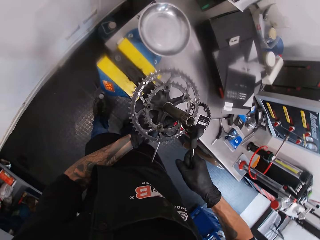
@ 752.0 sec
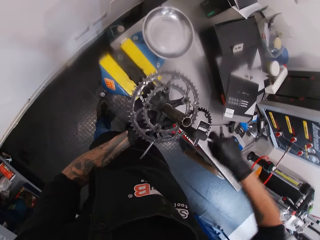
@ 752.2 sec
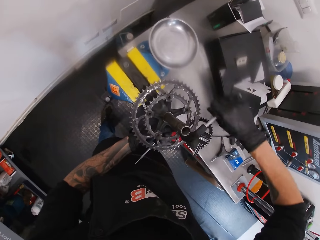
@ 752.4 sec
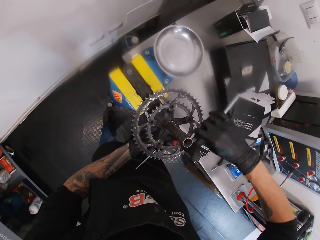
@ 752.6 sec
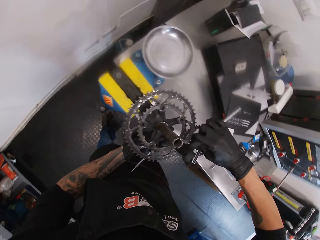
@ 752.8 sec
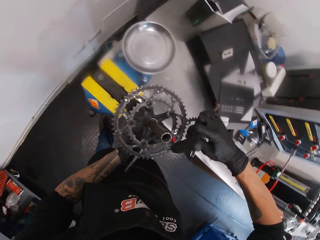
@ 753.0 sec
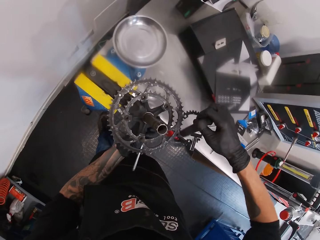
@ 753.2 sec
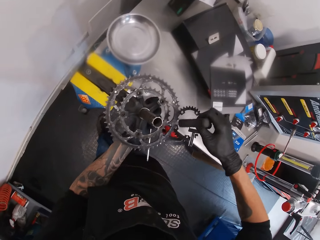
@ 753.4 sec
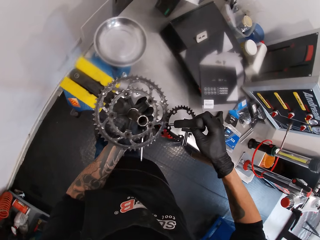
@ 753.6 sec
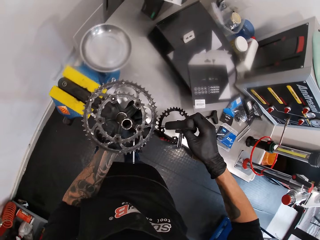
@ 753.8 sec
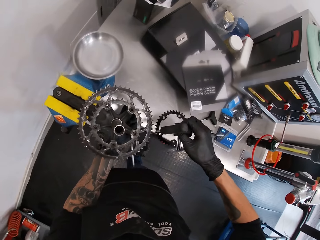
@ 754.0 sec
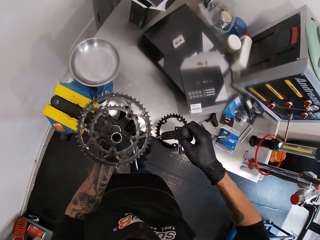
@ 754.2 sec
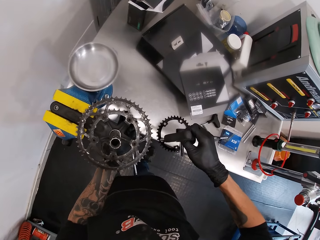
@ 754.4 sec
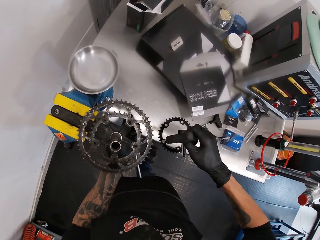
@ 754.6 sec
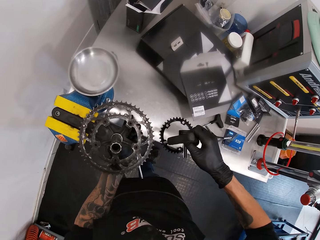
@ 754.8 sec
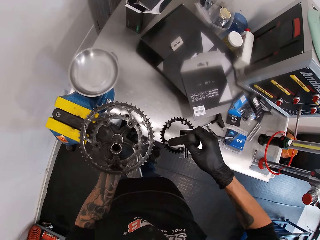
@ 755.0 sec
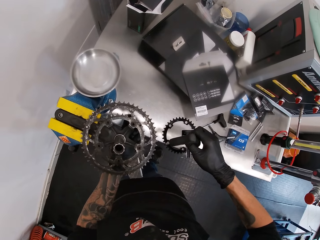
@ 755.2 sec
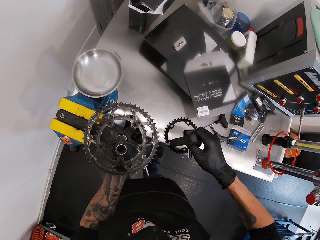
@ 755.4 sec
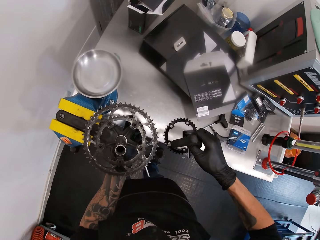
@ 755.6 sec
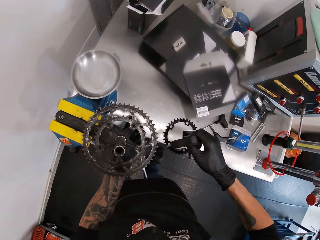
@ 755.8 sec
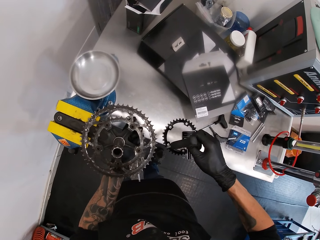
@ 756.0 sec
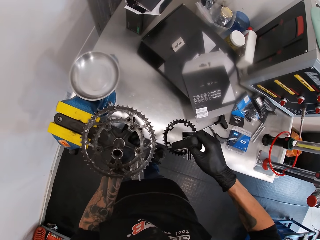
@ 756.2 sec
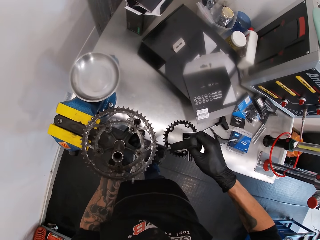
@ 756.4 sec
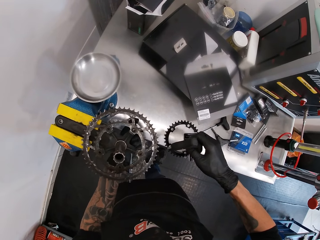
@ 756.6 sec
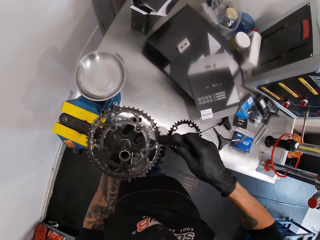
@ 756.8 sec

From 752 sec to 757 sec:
The camera wearer loosens the bolts of the pedal and crank arm with the T-handle hex keys in both hands.

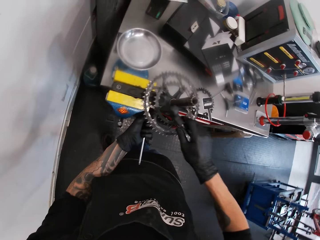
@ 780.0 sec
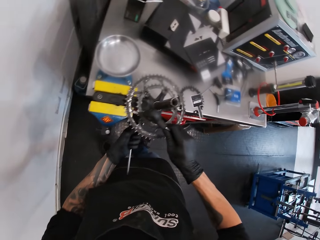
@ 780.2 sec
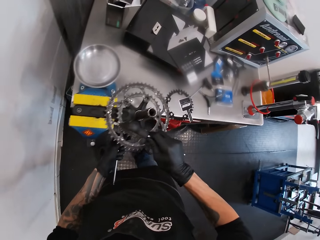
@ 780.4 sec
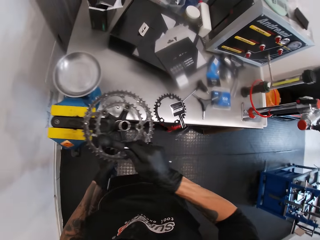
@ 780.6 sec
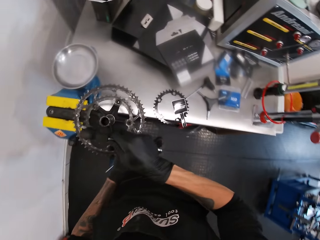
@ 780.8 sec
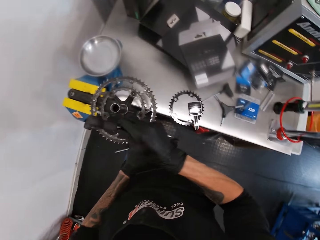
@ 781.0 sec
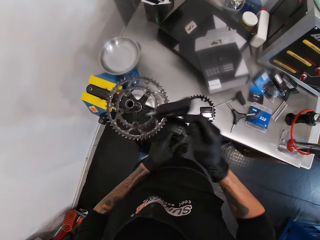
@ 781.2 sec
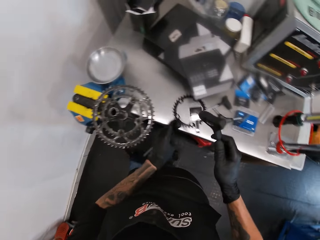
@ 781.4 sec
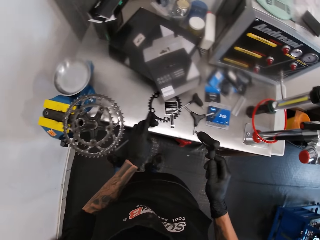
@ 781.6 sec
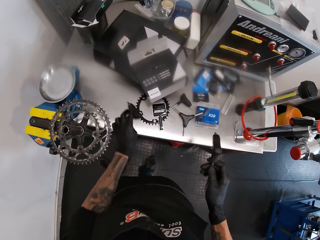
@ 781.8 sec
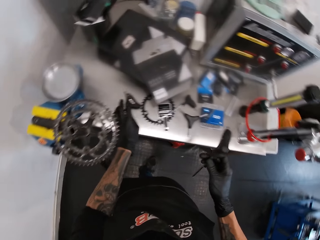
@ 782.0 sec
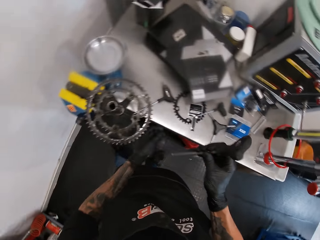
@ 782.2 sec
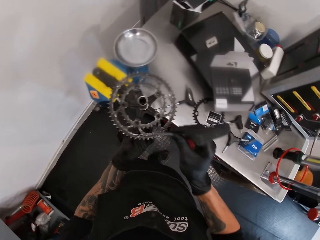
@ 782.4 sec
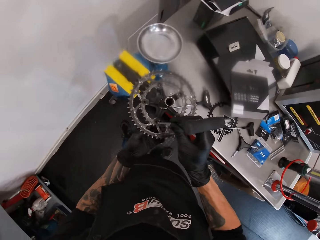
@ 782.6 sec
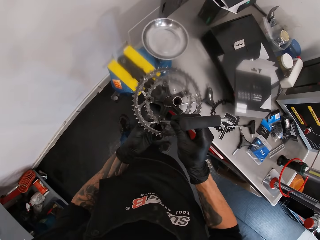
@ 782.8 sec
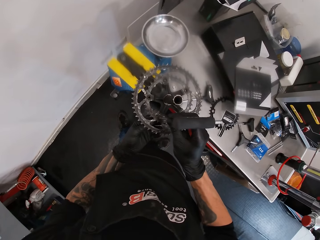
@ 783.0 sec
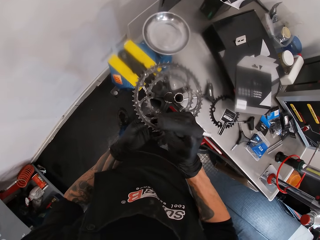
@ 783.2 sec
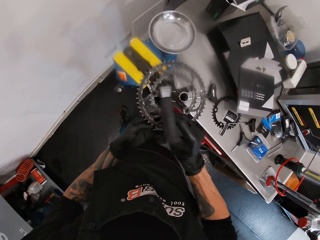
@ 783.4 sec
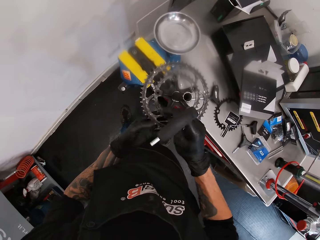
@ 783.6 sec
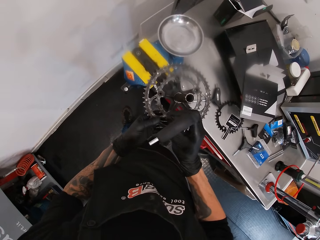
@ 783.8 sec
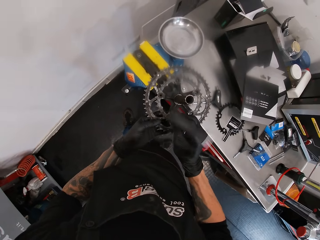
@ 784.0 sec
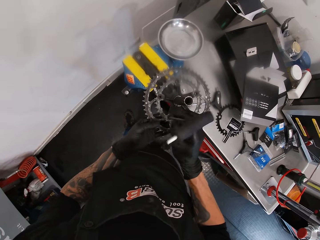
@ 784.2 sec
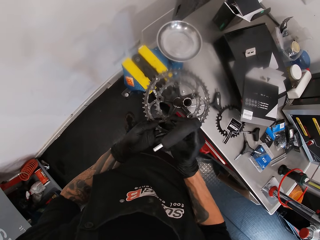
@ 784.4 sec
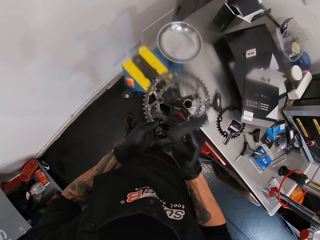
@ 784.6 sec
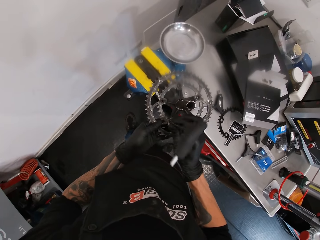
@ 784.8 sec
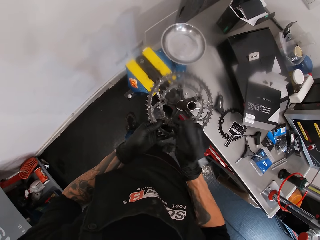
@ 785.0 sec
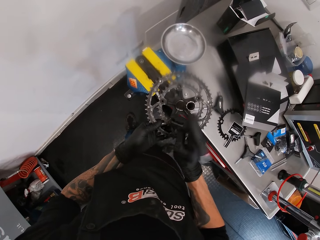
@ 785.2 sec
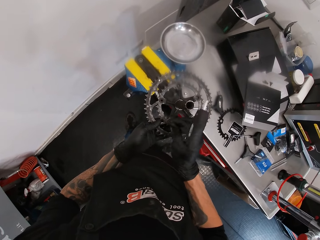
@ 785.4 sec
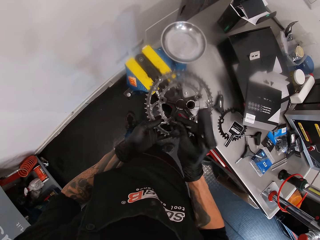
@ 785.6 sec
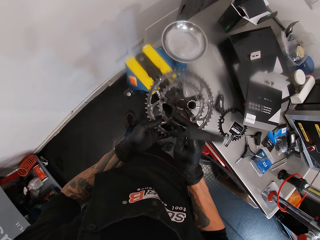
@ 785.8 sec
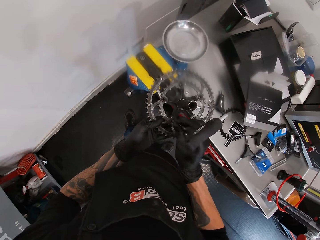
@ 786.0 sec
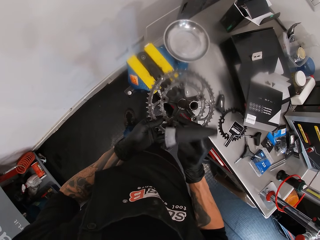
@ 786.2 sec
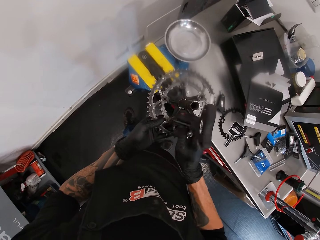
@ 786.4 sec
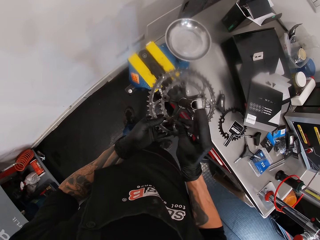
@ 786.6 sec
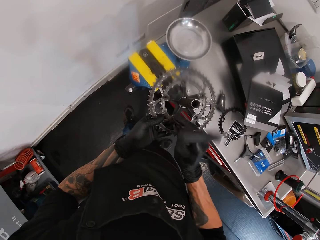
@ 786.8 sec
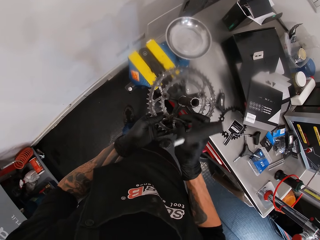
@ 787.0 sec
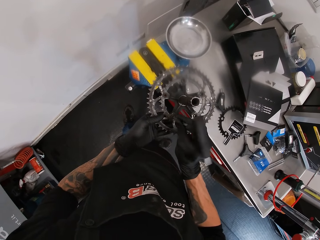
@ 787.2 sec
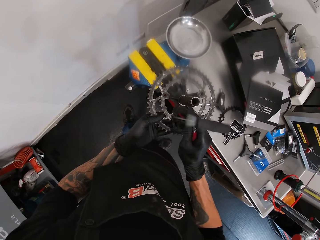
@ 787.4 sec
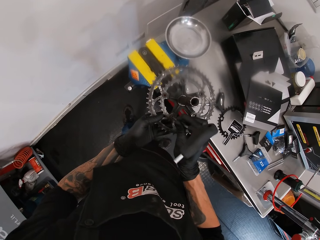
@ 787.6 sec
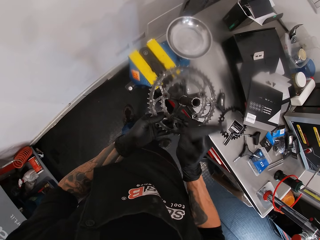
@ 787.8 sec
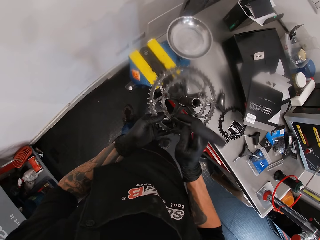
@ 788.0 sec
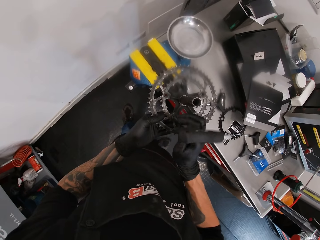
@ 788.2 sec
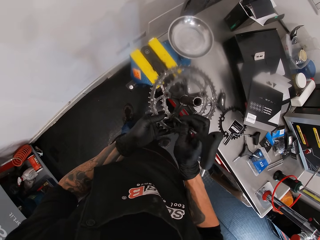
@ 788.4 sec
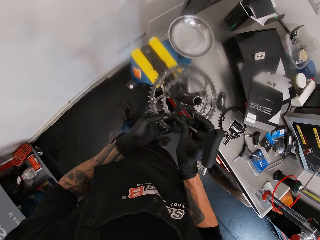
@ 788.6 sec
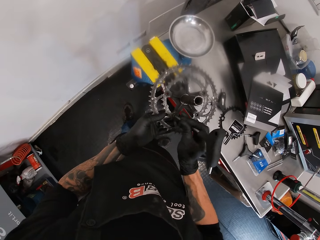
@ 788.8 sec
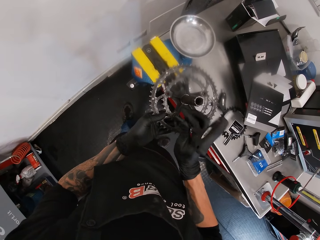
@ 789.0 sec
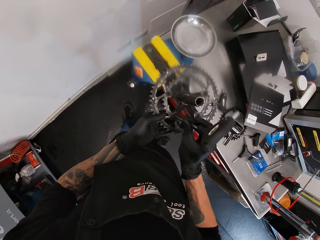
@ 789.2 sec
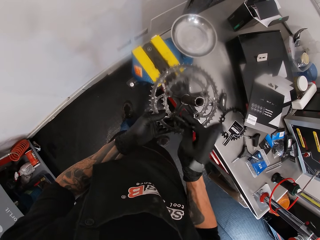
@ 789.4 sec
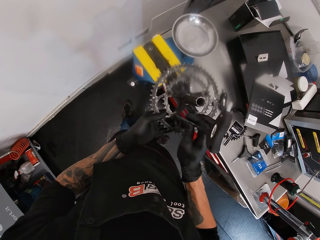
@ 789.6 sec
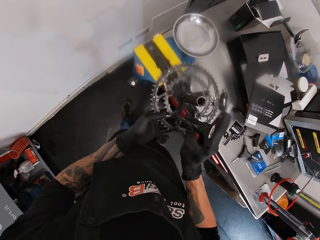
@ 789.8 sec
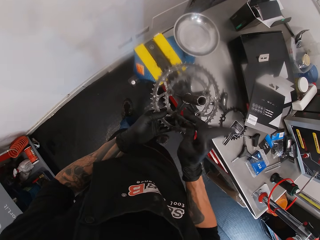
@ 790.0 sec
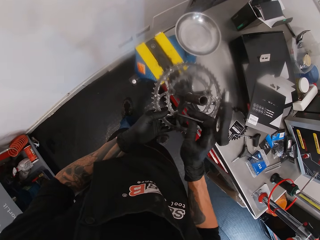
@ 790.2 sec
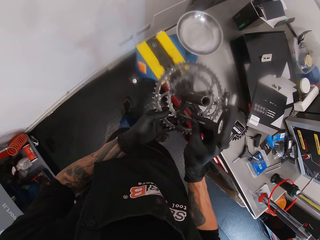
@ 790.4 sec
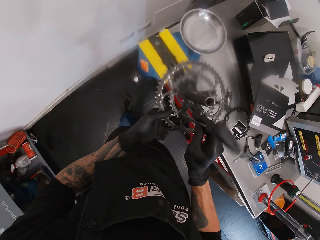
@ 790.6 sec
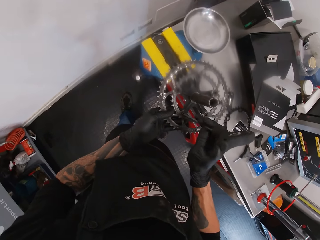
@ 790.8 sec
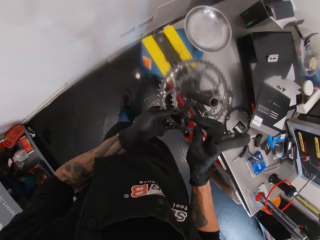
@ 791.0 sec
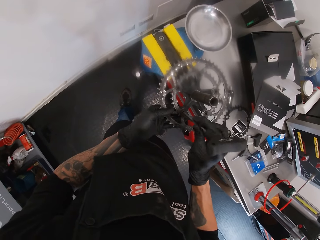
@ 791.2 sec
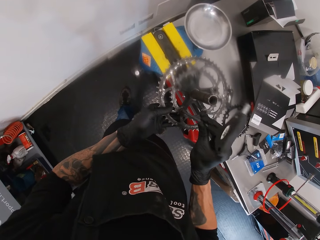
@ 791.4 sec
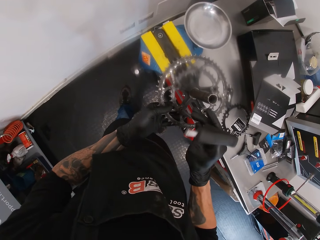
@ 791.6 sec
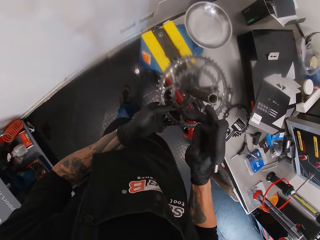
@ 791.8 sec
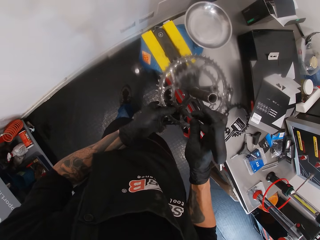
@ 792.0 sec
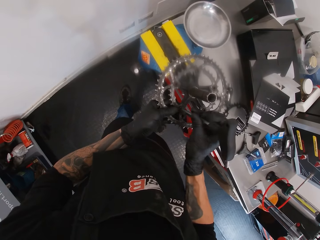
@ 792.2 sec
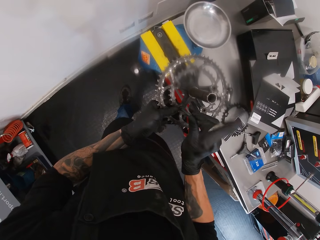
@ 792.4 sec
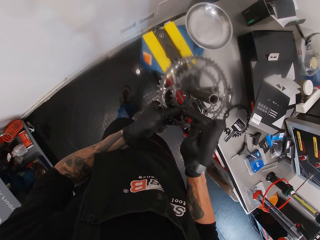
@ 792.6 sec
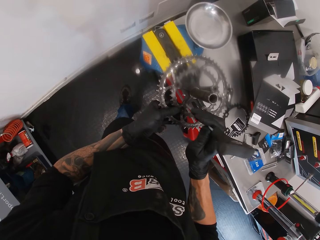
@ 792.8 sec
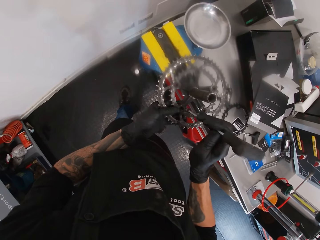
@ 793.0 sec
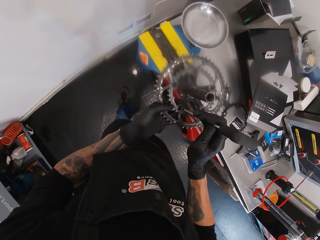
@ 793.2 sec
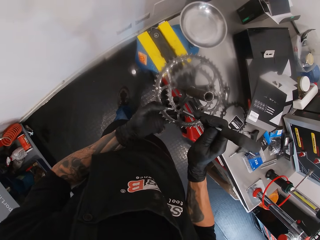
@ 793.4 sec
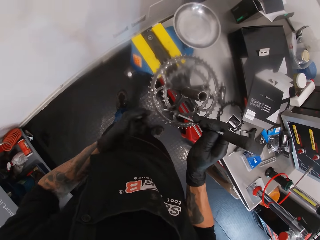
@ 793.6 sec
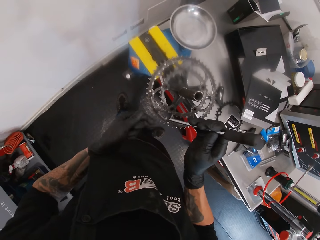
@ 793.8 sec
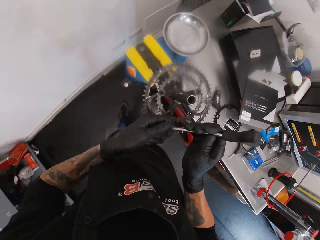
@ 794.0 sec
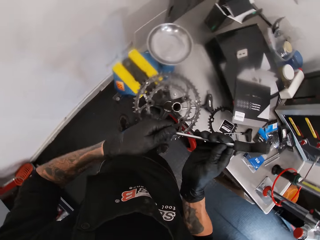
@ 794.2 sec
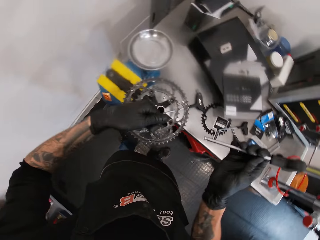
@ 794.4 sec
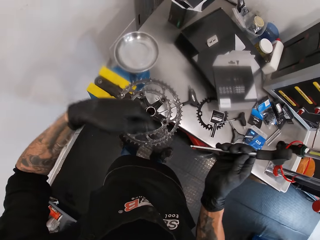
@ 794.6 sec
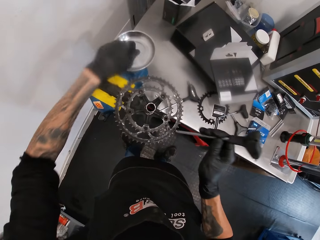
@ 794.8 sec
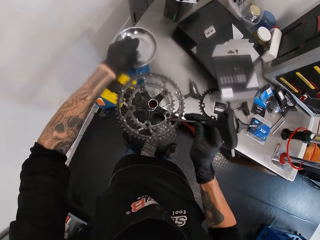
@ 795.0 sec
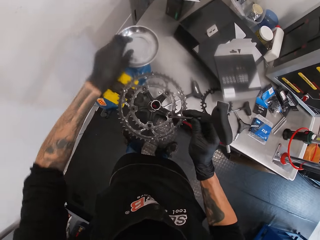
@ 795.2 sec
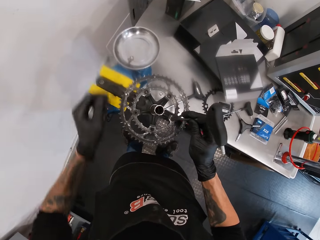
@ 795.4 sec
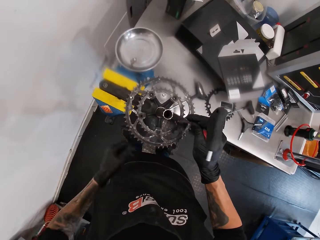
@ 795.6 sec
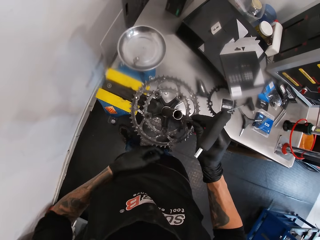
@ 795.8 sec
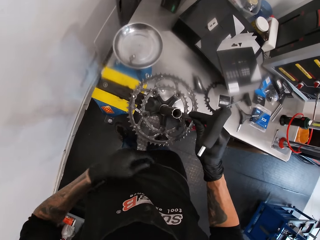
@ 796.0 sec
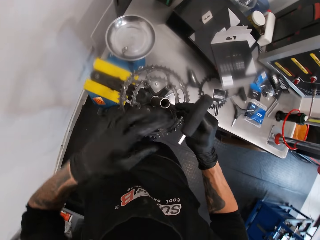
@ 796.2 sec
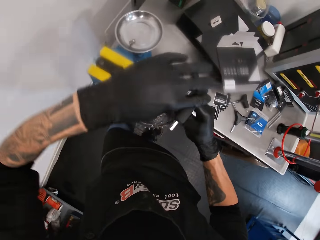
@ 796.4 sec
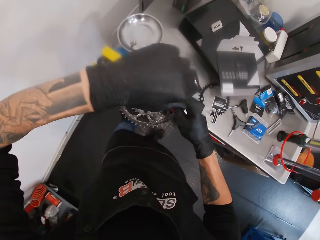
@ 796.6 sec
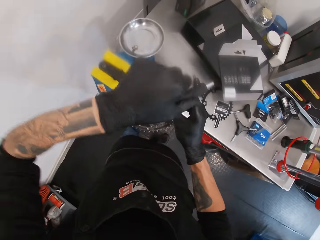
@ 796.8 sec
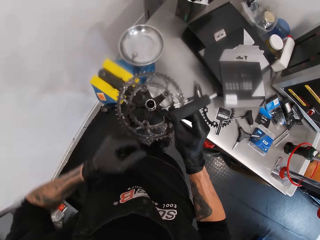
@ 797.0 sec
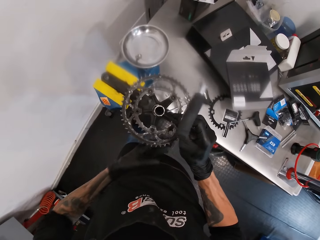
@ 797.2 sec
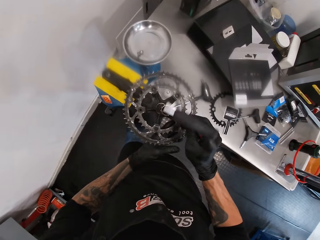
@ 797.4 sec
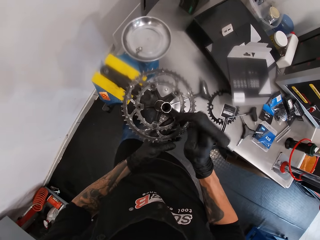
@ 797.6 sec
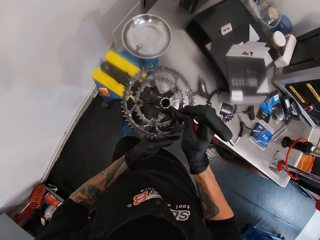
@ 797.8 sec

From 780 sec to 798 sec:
The camera wearer drops the T-handle hex keys on the workbench with his left hand. He unscrews a bolt of the pedal and crank arm with the T-handle hex key in his right hand. He removes the nut from the bike chain holder. He removes a nut from the T-handle hex key with his left hand. He drops a bolt and nut in his left hand in the steel plate of the crank arm holder. He unscrews a bolt of the pedal and crank arm with the T-handle hex key in his right hand. He removes the nut from the bike chain holder.
